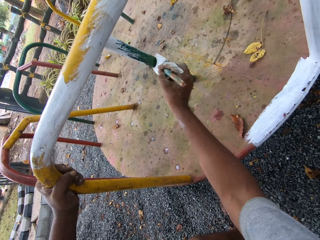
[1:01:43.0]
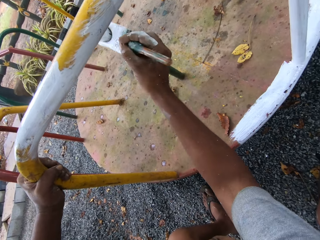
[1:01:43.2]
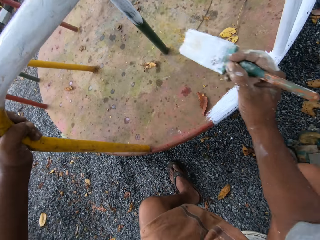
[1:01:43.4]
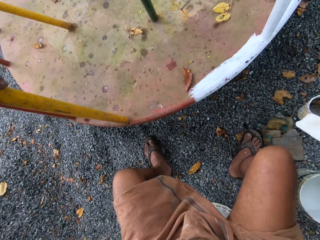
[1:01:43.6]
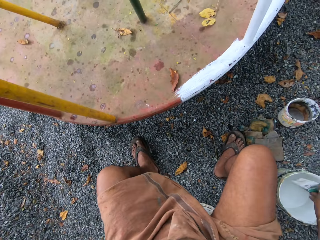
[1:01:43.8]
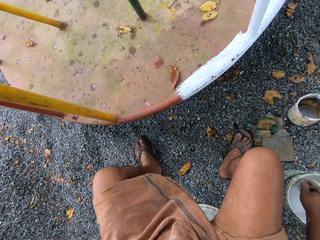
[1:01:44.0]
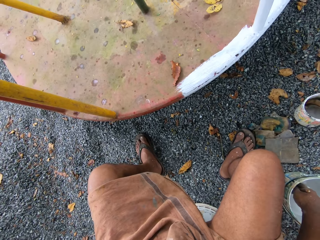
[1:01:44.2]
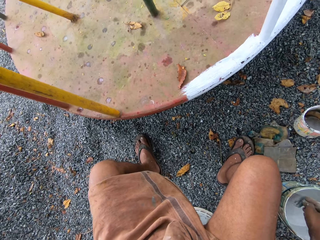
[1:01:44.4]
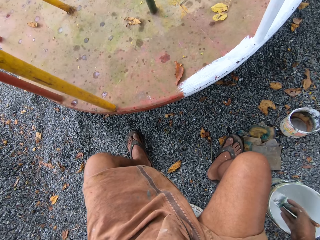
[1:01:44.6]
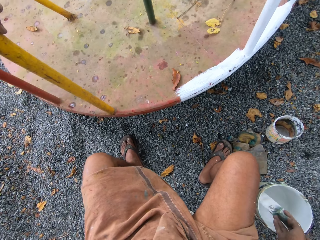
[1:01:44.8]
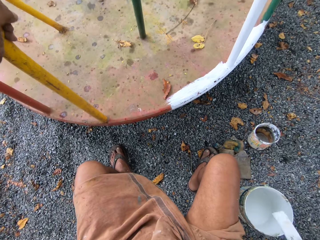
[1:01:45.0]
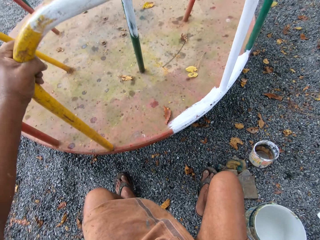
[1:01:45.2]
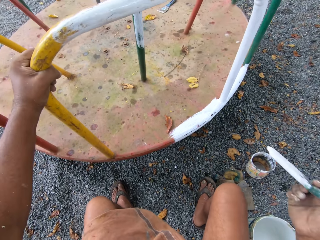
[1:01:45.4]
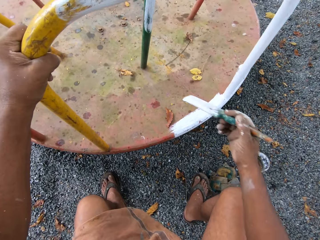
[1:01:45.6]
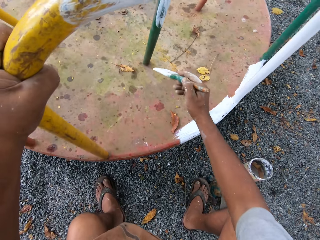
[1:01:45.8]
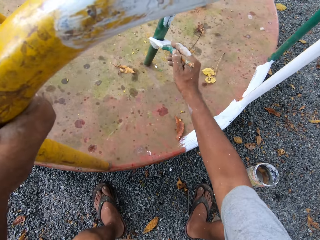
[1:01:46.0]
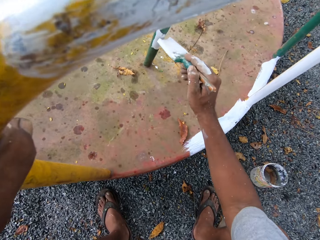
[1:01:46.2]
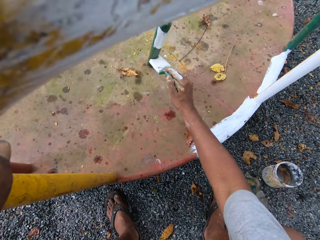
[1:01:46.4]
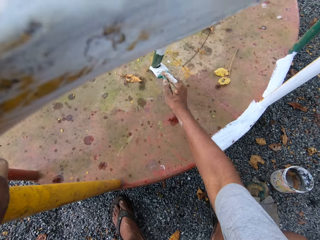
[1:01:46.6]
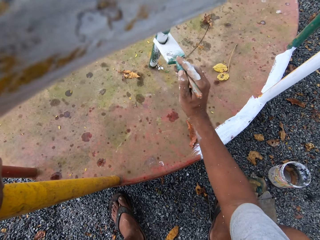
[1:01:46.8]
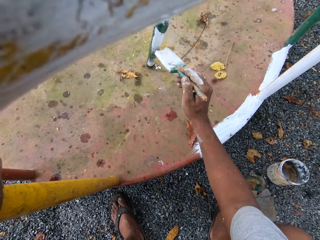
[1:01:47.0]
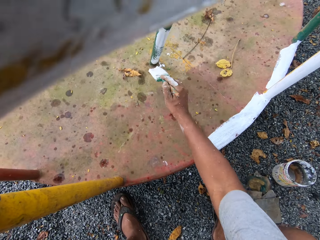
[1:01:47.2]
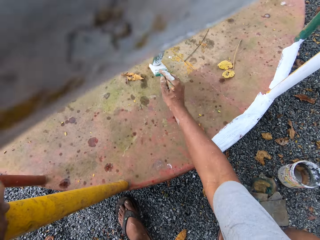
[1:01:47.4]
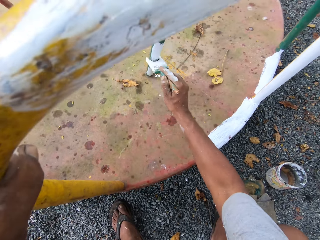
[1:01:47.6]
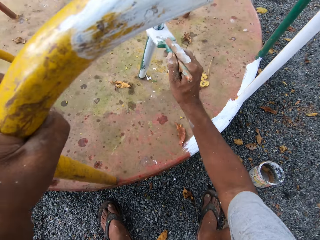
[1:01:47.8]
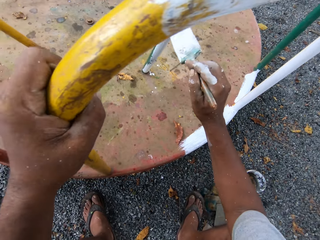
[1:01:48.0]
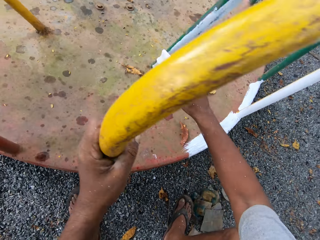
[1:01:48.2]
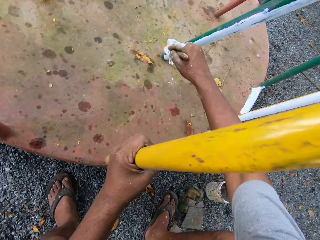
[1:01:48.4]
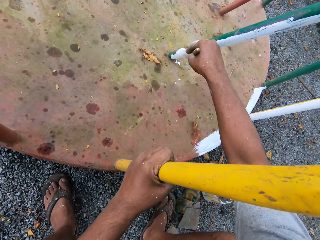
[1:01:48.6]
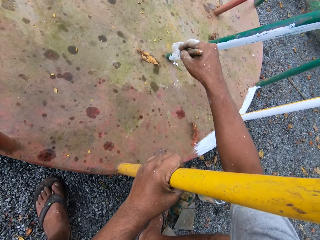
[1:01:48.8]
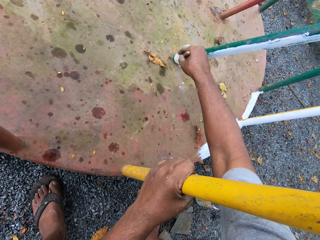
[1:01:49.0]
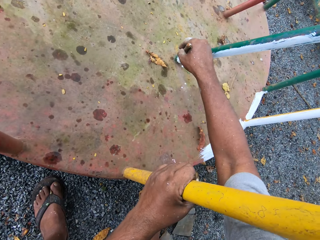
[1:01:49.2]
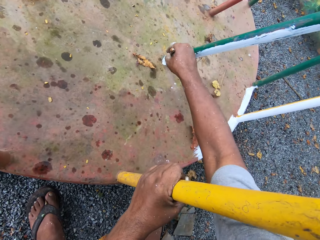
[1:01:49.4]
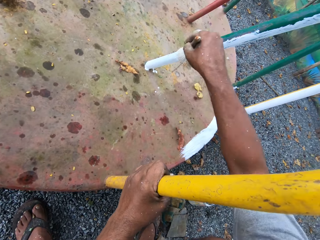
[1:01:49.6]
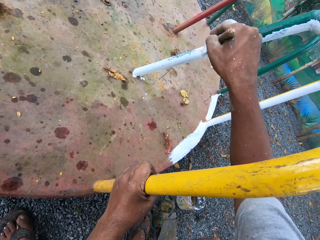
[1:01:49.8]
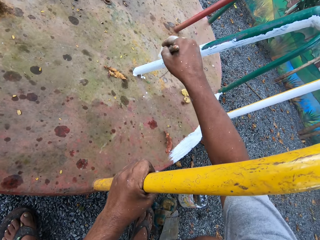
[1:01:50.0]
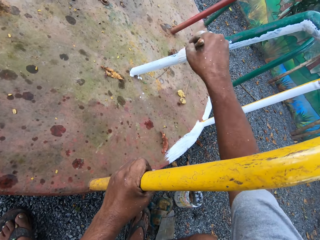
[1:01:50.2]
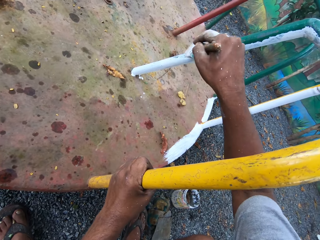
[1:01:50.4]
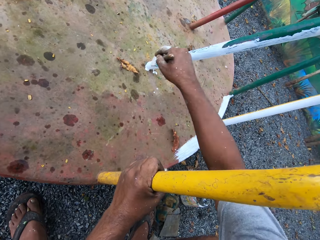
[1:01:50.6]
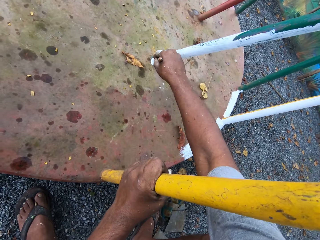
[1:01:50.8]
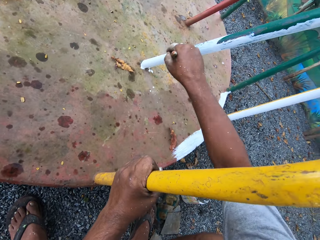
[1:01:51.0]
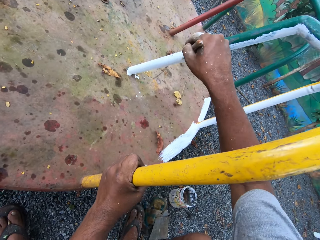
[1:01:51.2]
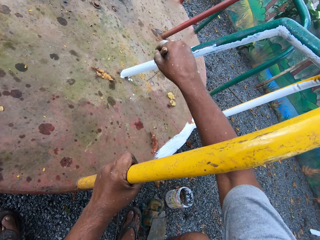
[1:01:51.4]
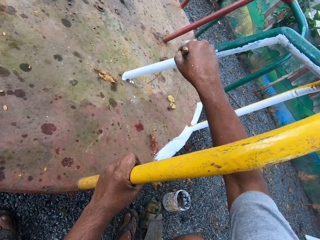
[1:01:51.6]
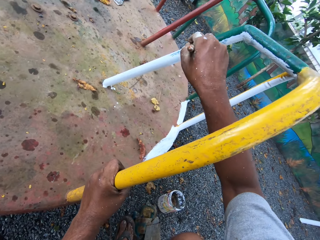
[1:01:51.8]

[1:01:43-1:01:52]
The camera wearer dips the paintbrush into the paint can on the ground. They paint the roundabout with the paintbrush.

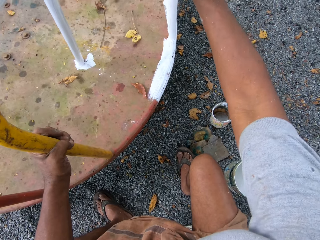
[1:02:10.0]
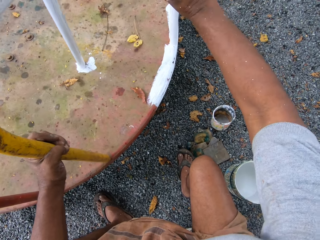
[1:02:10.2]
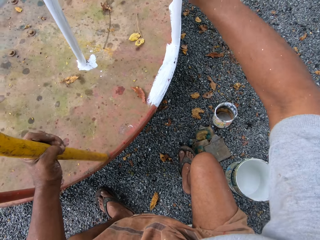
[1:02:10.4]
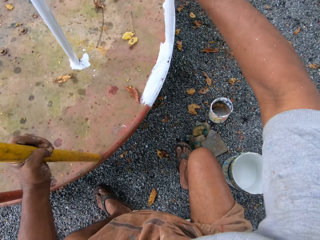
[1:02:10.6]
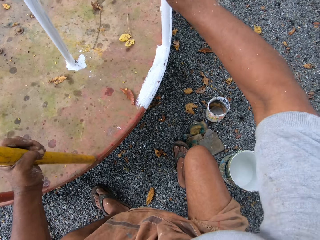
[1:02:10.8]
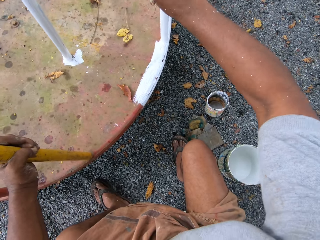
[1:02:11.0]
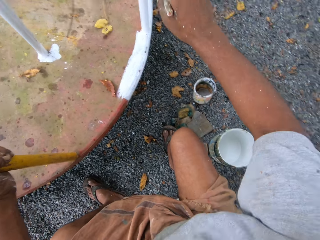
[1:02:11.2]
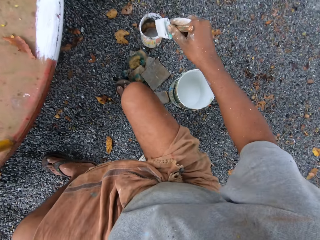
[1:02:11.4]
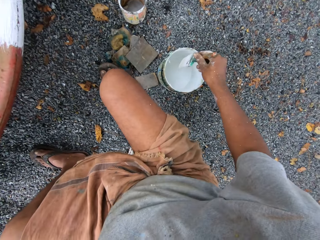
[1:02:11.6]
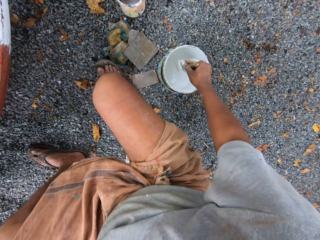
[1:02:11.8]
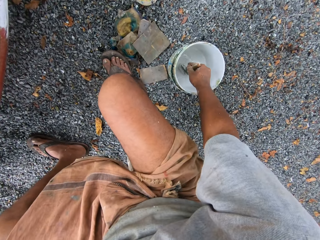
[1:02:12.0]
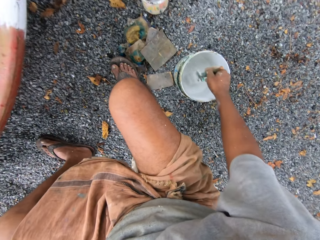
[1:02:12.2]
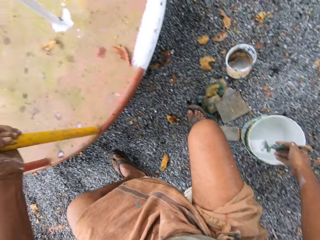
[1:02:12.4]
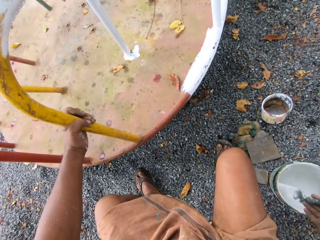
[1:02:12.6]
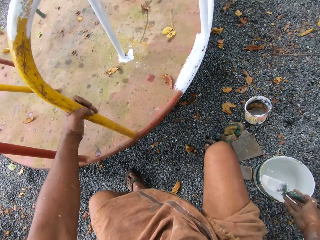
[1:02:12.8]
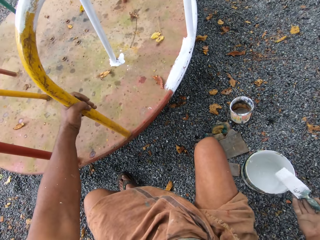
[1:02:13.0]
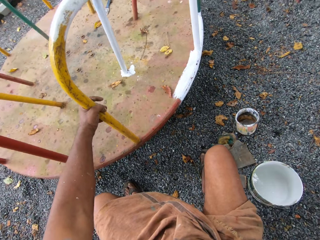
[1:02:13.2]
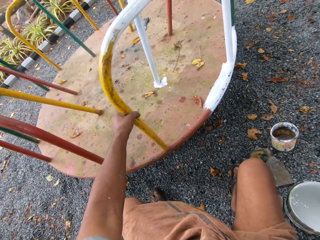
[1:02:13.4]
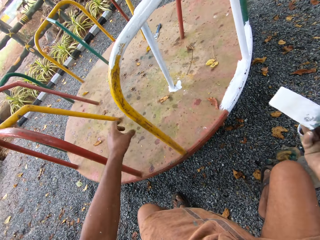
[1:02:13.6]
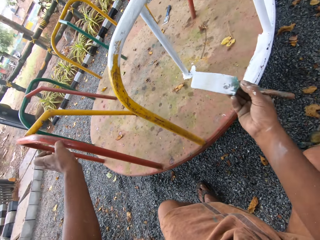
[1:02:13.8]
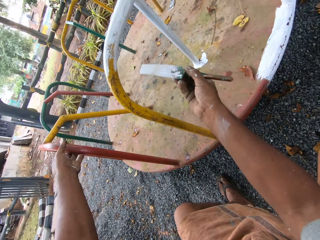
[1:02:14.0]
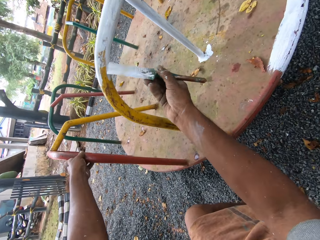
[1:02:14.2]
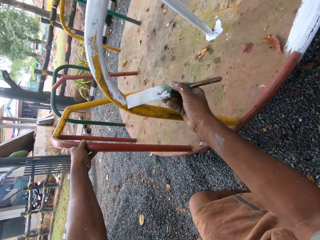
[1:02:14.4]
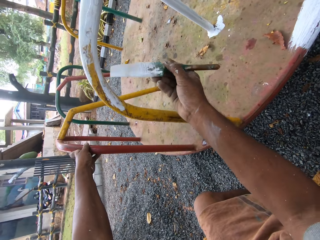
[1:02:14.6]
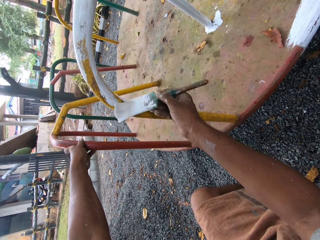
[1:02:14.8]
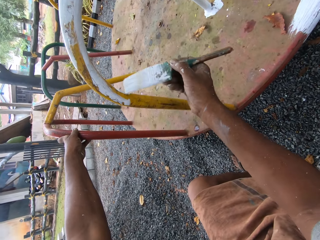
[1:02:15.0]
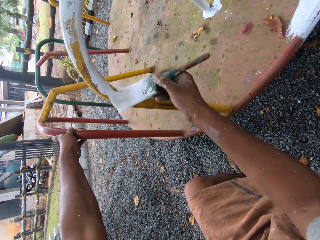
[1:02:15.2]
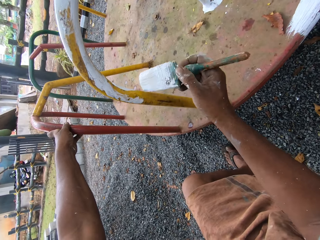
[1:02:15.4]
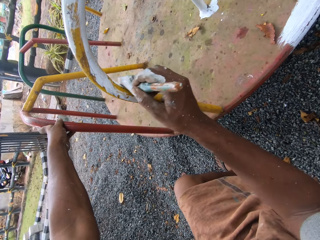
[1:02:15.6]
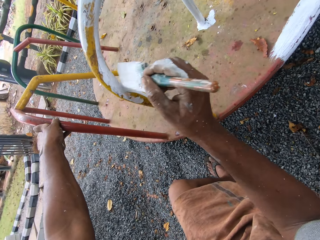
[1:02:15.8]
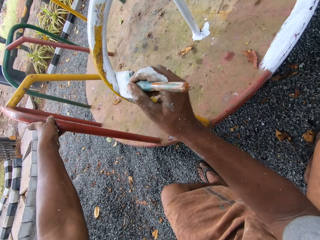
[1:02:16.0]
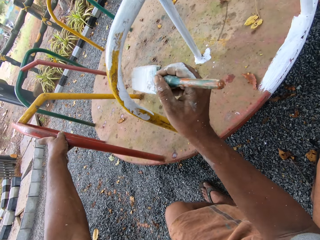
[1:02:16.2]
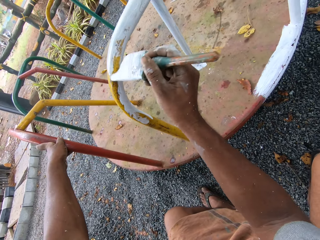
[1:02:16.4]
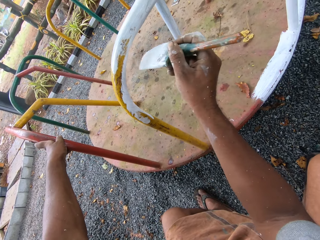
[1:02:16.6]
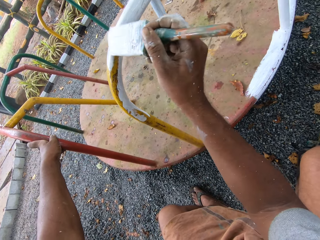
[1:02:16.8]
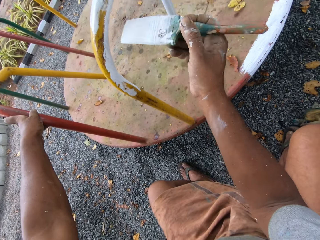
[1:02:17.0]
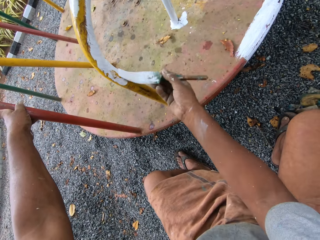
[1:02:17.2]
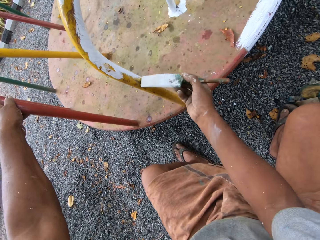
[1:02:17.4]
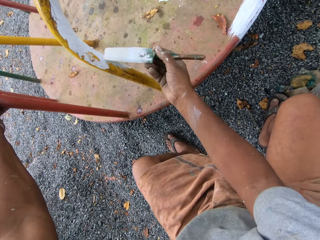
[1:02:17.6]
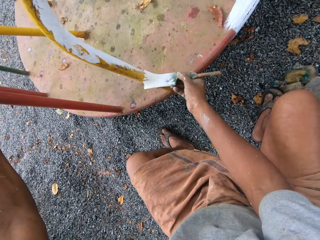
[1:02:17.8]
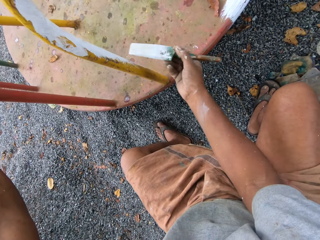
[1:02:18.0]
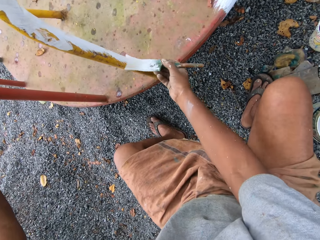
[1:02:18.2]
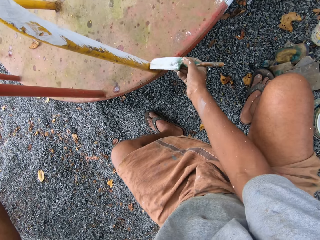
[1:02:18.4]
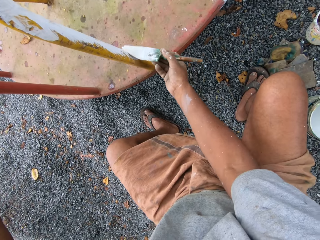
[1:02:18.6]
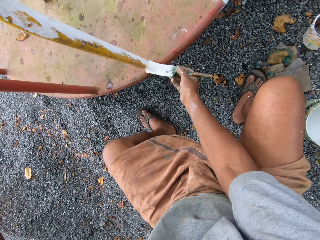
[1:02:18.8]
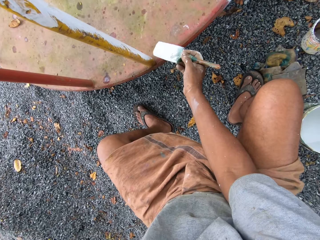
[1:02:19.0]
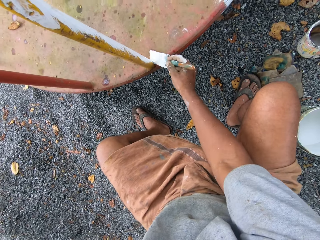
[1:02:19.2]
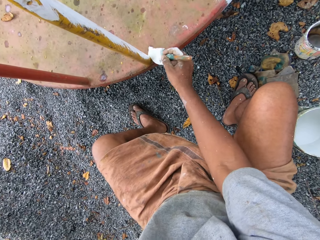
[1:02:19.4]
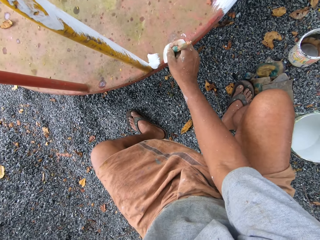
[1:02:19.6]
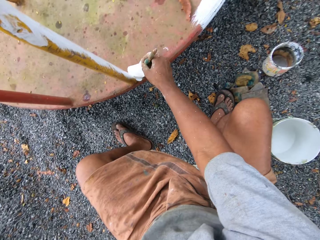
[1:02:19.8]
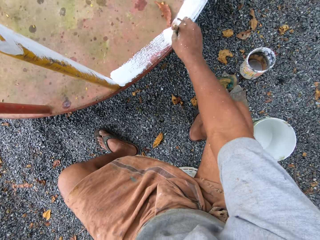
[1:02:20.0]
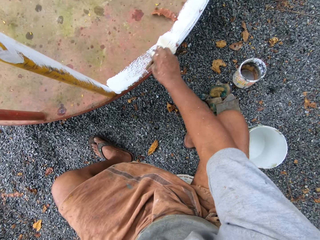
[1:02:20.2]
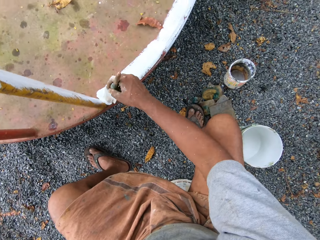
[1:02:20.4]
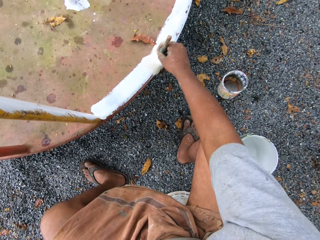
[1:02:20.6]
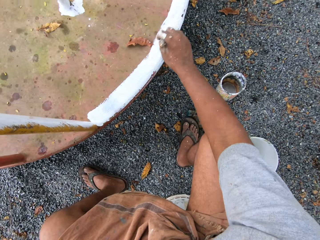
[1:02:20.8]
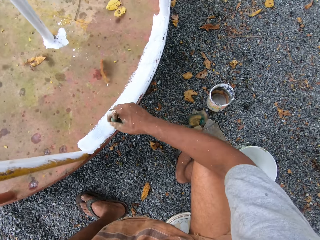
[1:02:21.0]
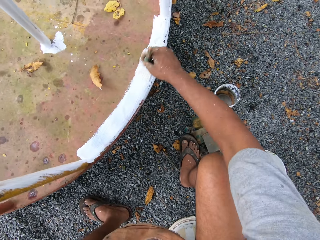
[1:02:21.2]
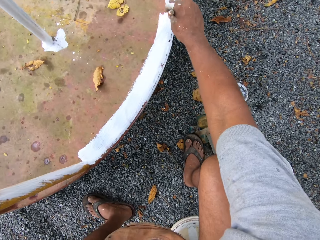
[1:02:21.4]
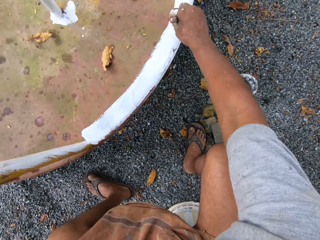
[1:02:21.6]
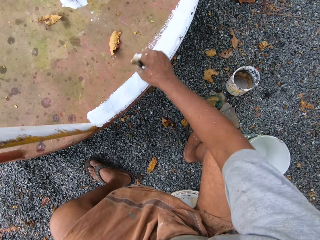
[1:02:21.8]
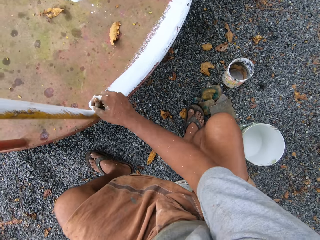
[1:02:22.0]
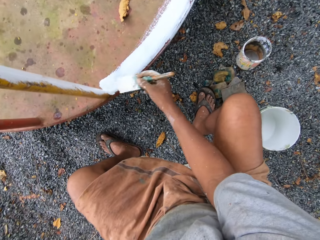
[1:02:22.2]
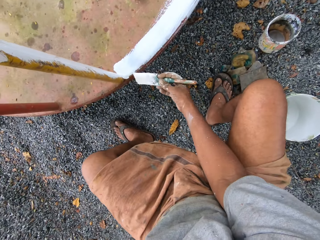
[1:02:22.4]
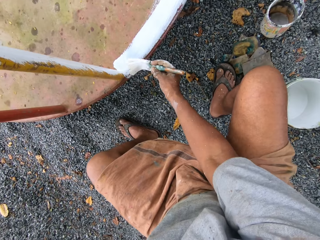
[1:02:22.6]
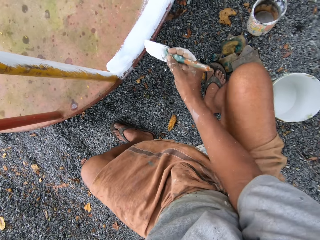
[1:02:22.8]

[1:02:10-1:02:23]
The camera wearer dips the paintbrush into the paint can on the ground. They paint the roundabout with the paintbrush.
